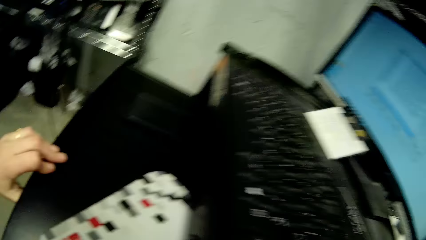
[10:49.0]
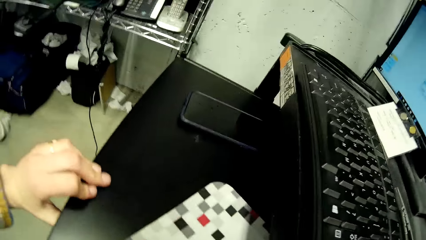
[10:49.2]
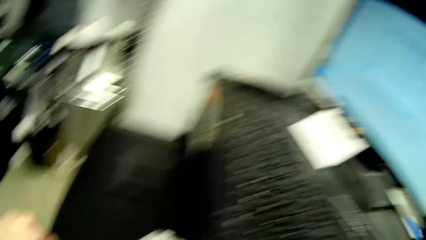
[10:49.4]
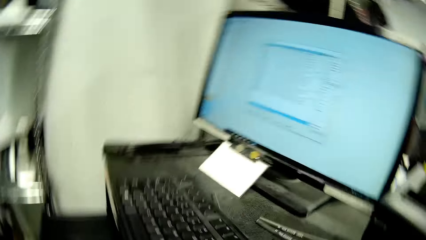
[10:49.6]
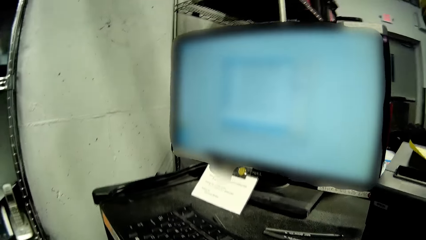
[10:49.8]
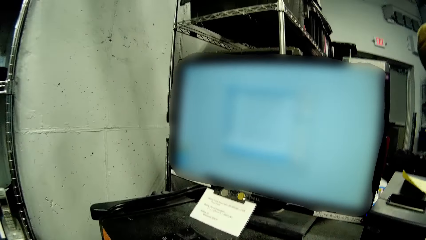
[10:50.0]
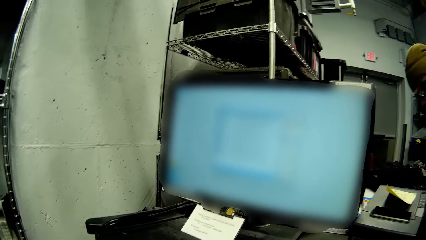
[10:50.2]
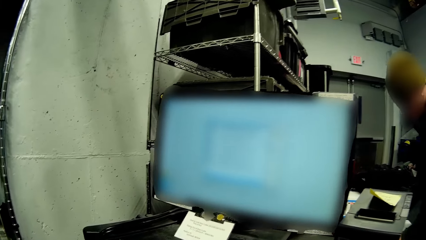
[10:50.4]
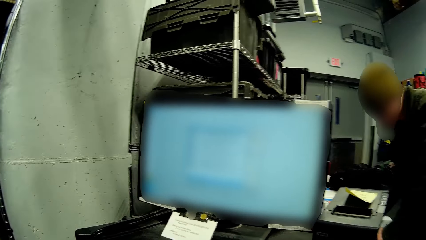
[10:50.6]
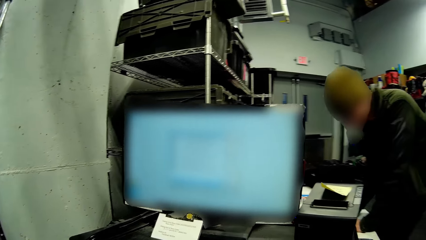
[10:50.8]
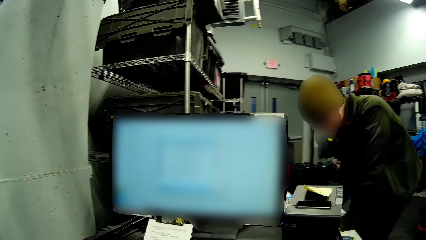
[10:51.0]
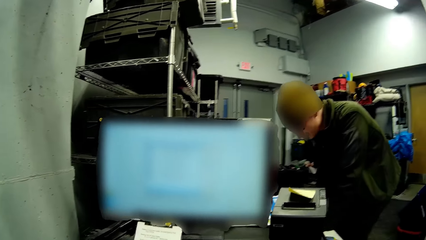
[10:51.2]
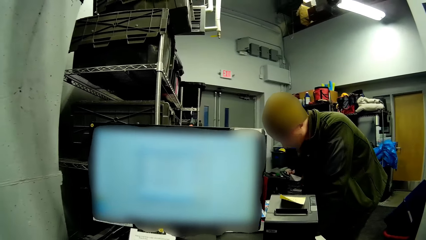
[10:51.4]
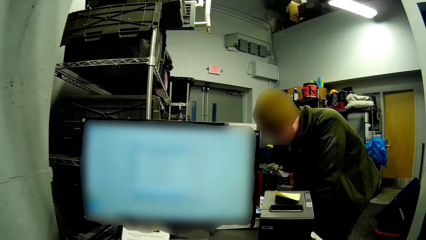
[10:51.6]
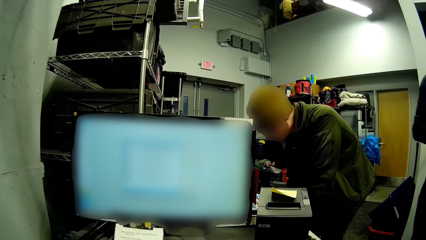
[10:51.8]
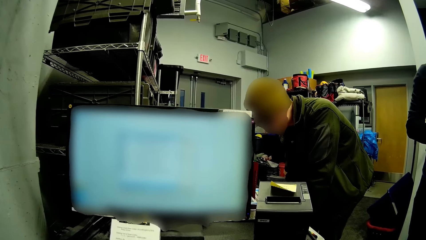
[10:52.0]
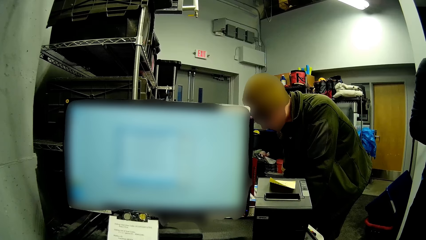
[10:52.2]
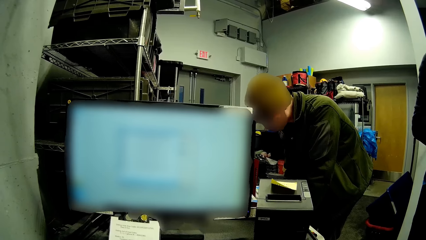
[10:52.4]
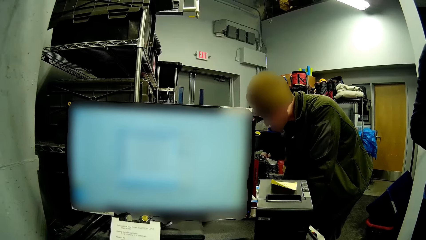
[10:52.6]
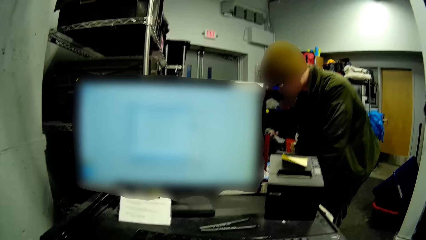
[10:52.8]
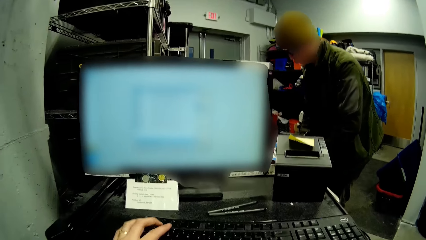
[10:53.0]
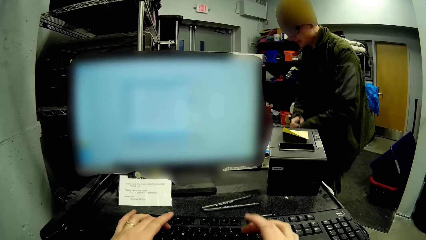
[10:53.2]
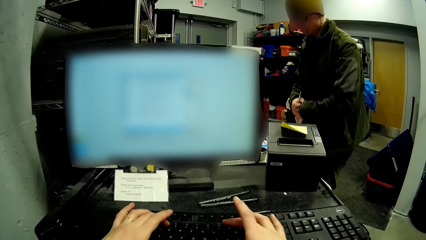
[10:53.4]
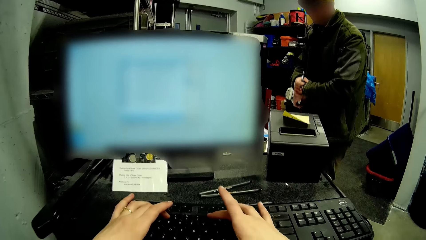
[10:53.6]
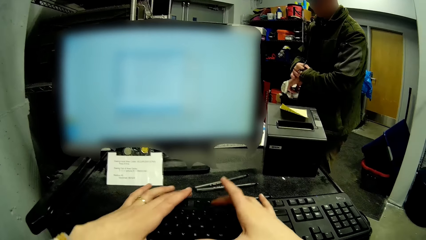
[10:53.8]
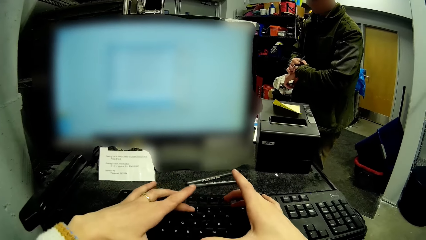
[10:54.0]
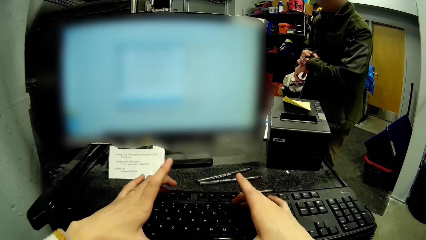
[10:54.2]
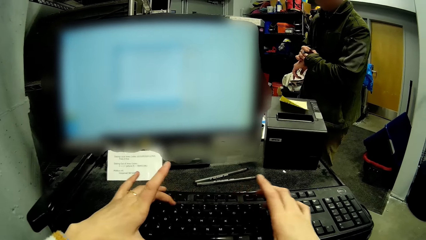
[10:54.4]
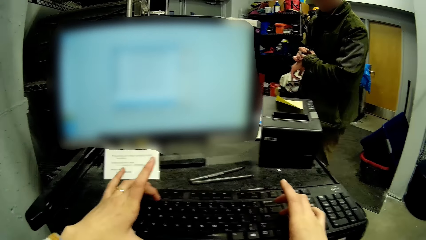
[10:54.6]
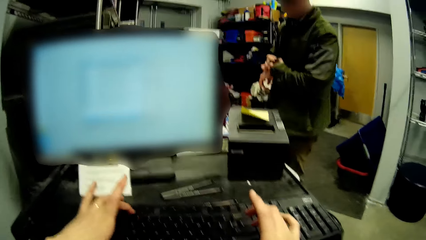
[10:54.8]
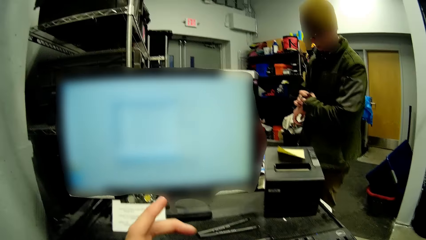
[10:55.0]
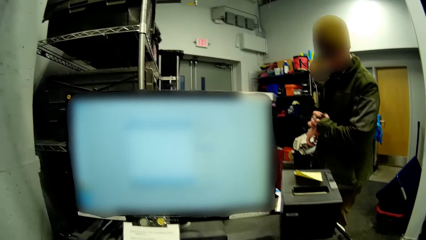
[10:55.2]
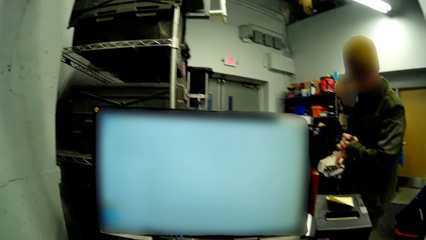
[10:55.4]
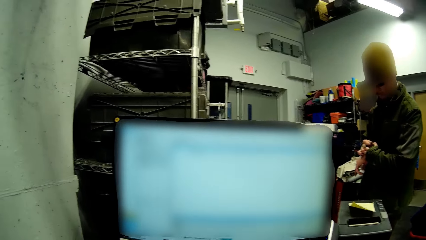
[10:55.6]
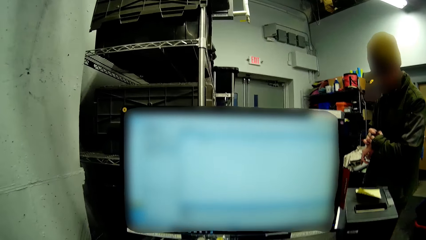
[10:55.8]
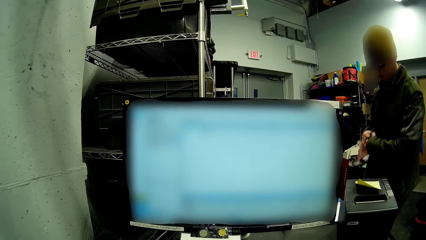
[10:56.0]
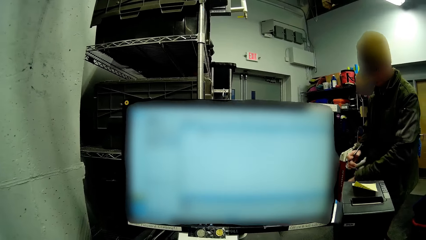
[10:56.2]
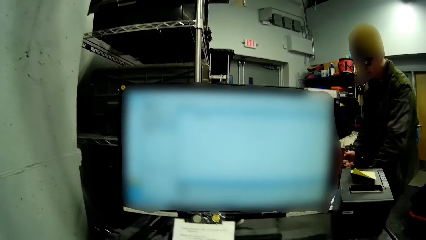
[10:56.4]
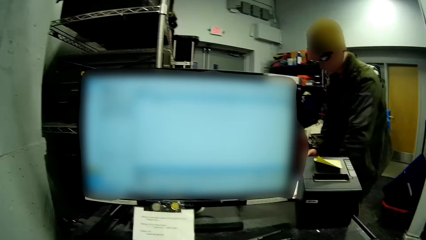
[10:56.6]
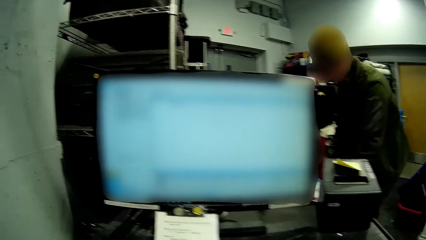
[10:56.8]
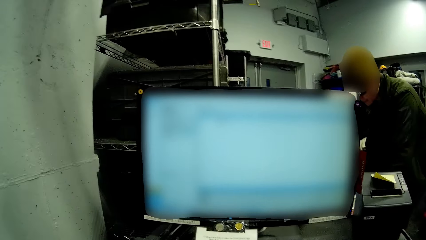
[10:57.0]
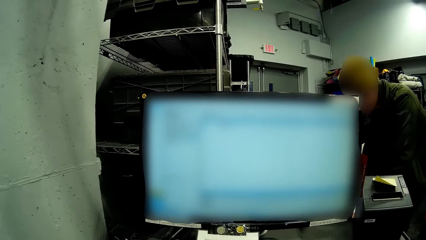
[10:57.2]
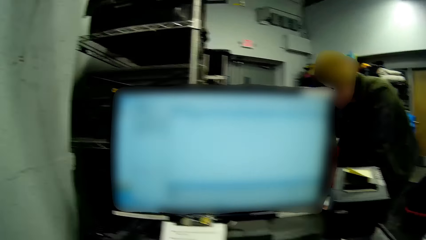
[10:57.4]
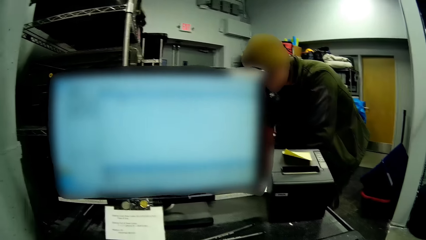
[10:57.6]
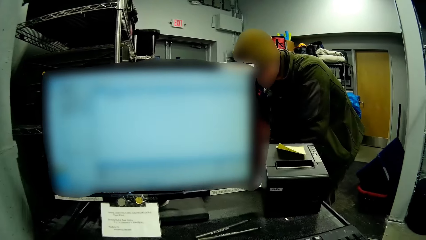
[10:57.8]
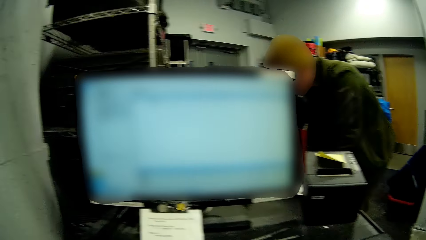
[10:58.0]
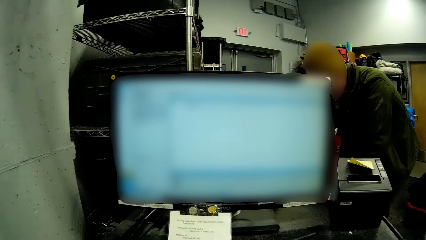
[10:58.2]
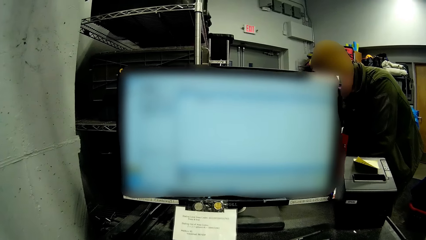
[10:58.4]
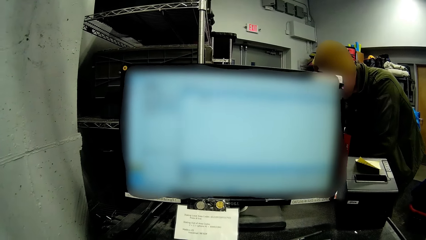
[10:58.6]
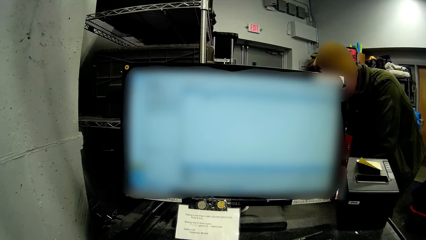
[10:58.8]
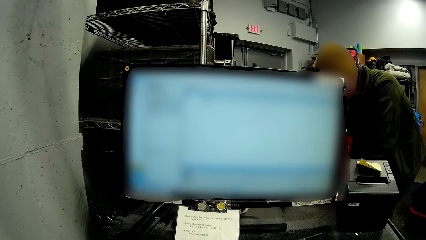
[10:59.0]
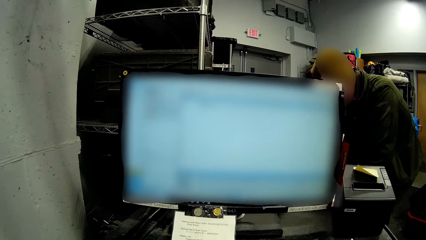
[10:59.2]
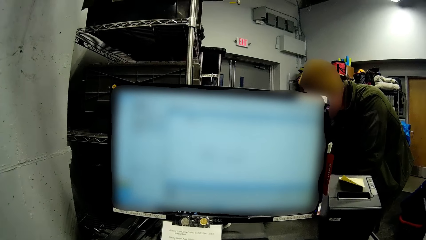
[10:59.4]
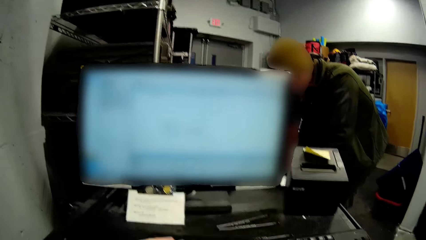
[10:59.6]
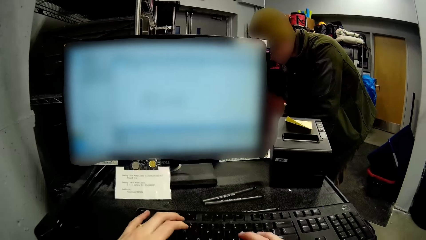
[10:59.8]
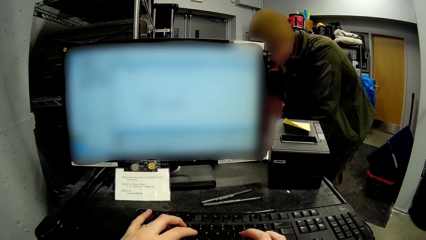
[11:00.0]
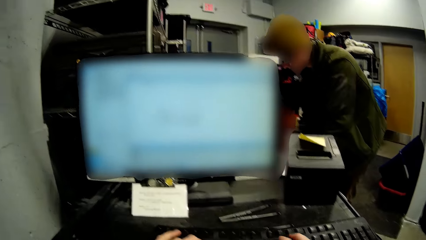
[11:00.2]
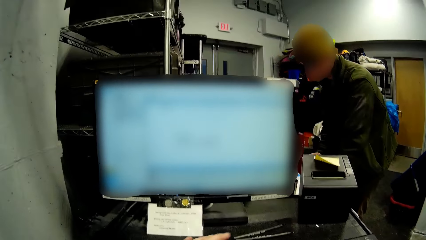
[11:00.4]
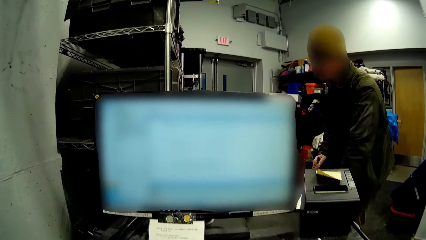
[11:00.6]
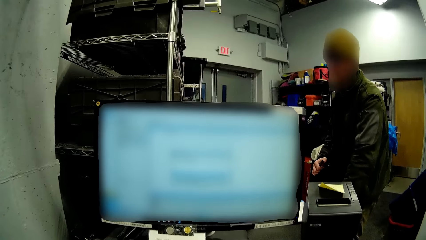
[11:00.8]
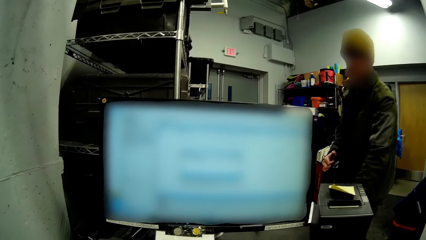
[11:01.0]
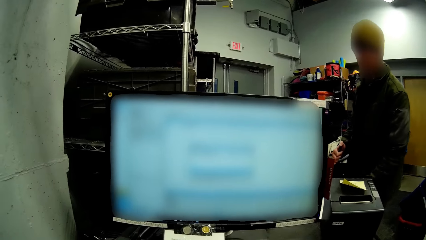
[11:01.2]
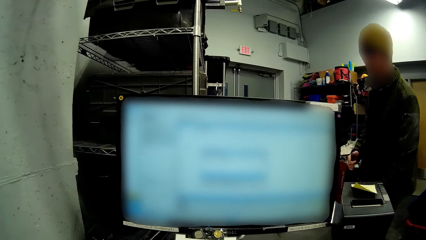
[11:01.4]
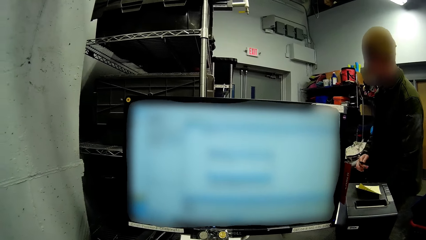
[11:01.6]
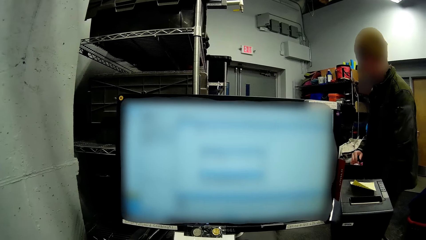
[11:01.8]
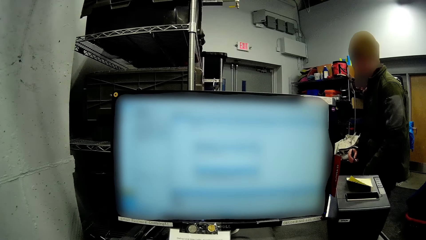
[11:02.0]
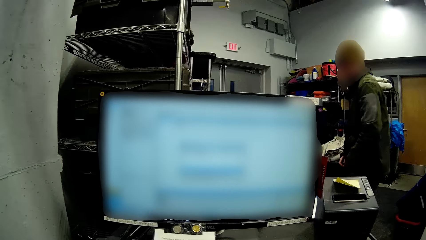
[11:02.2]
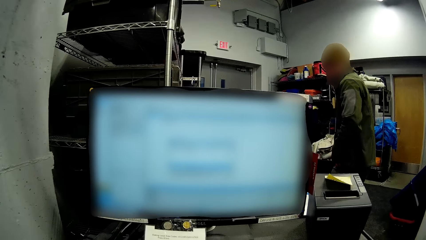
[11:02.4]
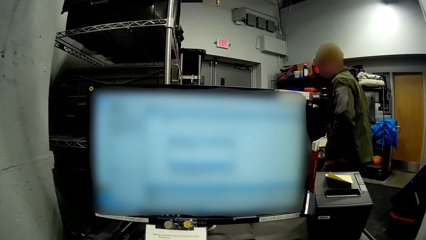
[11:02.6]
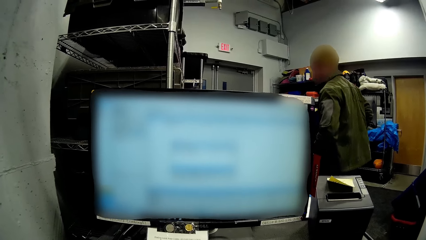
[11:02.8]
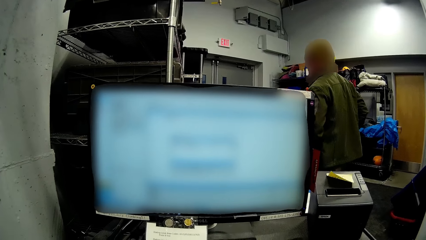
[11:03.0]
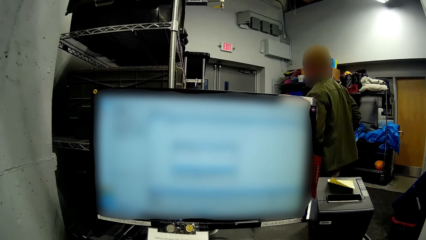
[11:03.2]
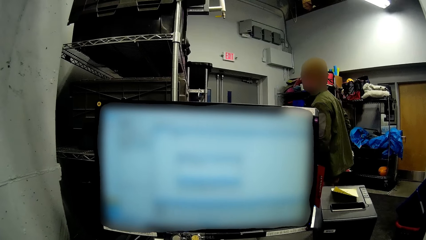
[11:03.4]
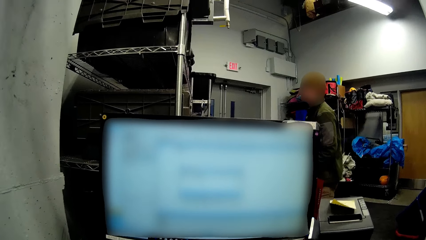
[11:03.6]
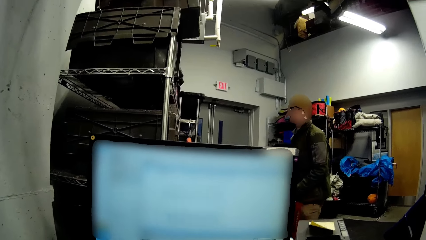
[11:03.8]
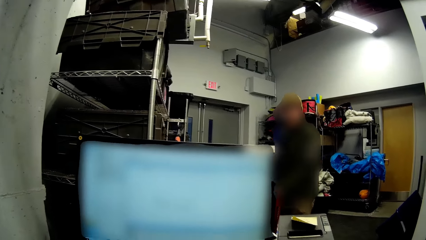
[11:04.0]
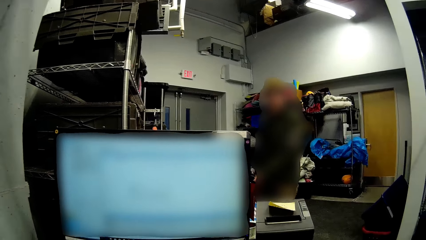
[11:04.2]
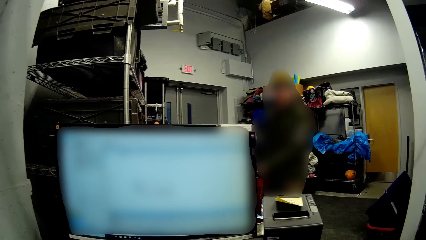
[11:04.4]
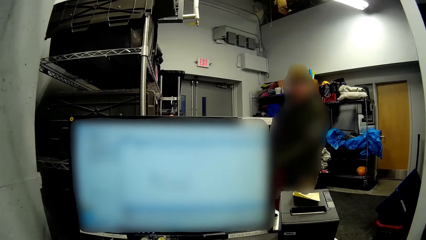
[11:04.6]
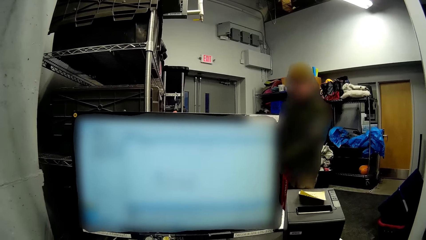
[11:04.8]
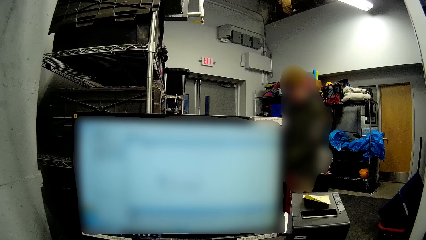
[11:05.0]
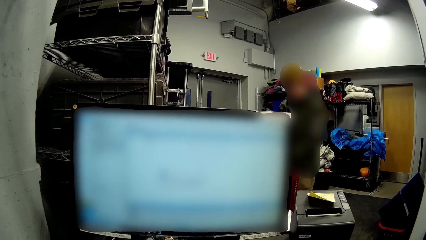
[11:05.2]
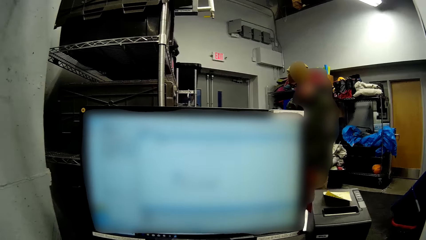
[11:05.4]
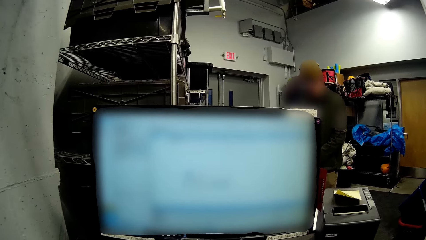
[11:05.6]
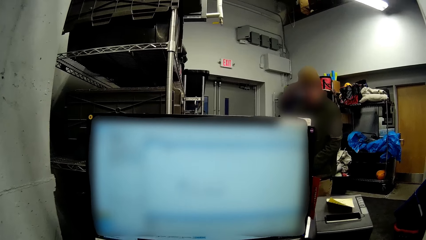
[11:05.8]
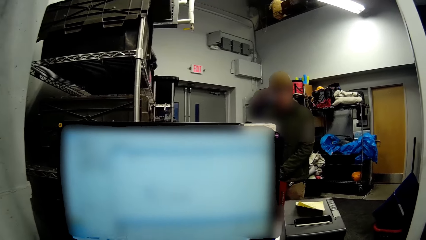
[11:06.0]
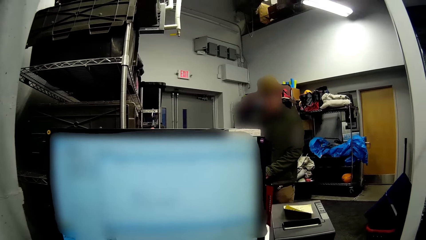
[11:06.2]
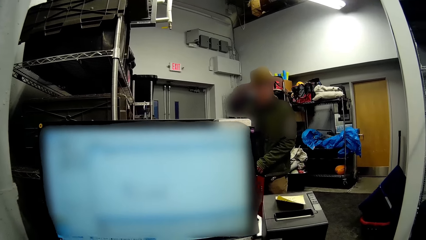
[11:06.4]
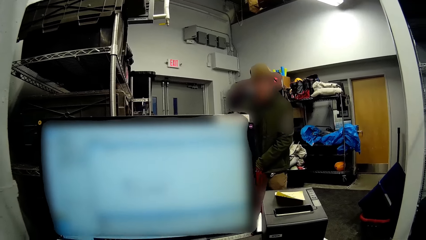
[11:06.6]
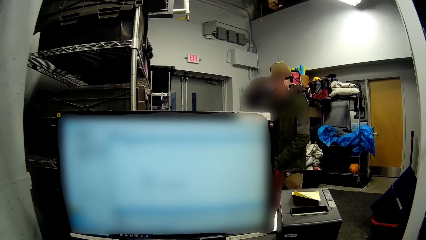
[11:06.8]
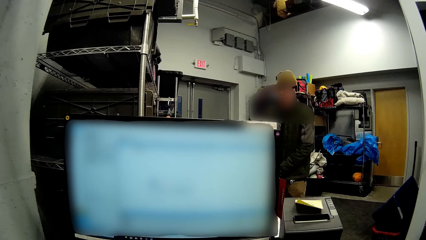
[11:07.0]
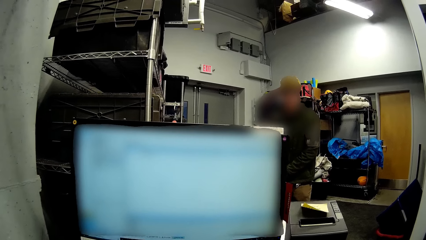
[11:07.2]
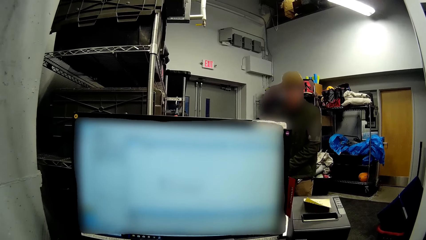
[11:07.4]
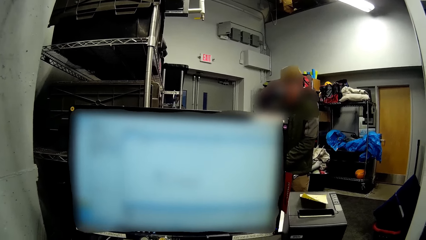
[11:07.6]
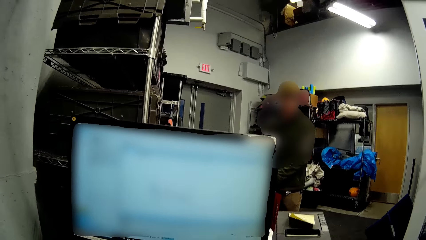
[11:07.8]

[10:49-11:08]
The man writes on a paper on the table with his right hand. The camera wearer presses the keyboard with both hands. The man walks away from the paper.
